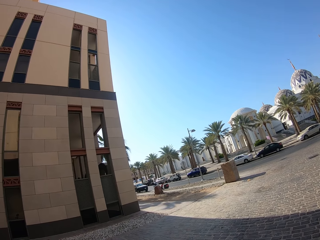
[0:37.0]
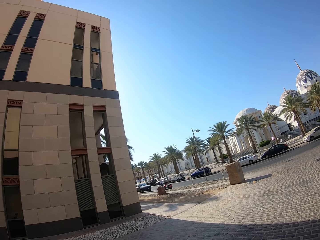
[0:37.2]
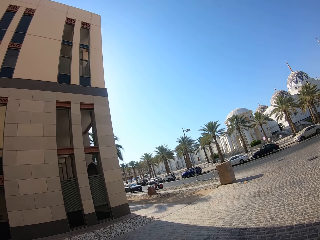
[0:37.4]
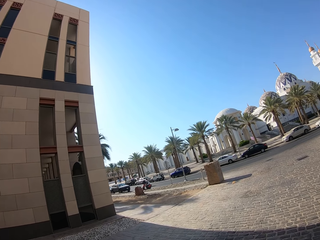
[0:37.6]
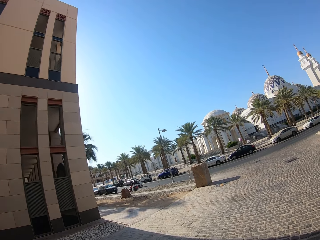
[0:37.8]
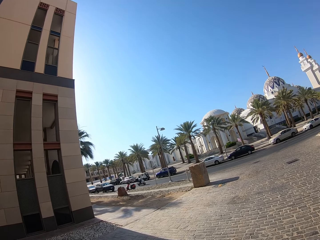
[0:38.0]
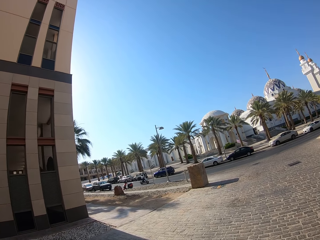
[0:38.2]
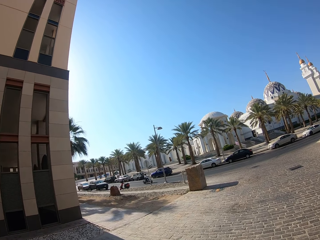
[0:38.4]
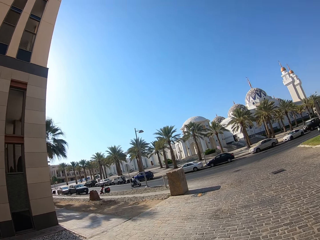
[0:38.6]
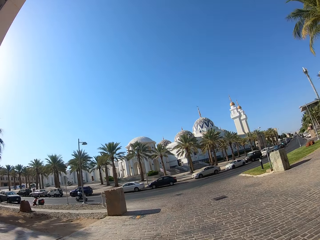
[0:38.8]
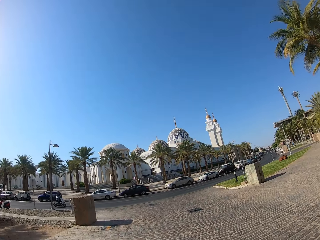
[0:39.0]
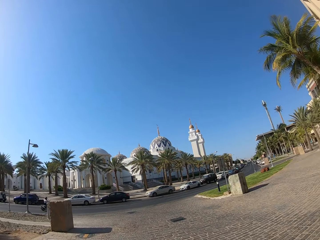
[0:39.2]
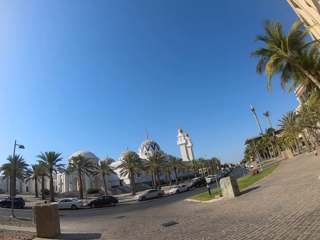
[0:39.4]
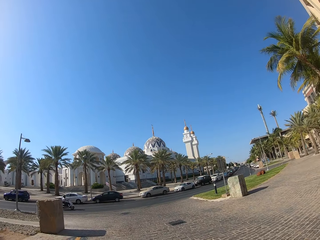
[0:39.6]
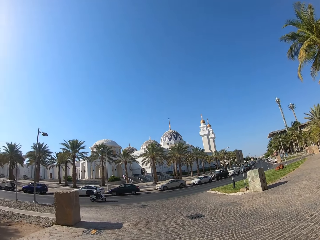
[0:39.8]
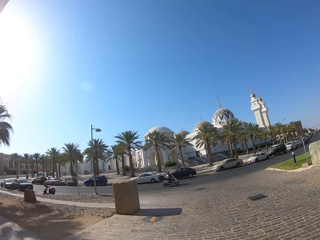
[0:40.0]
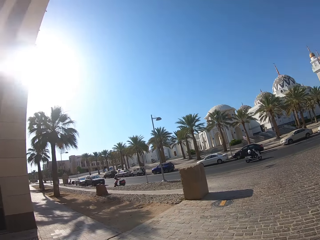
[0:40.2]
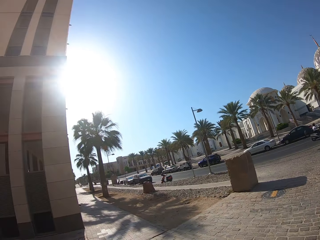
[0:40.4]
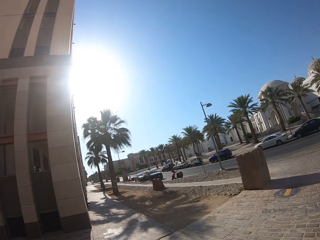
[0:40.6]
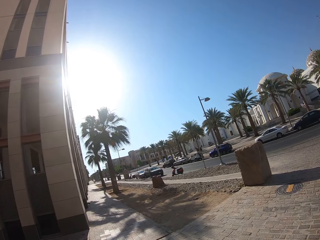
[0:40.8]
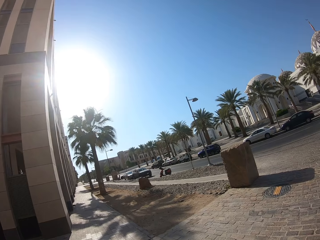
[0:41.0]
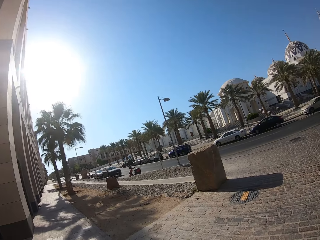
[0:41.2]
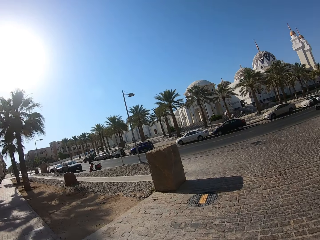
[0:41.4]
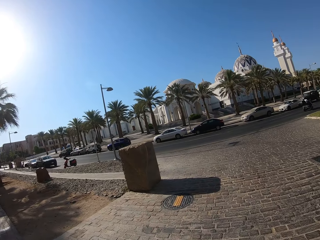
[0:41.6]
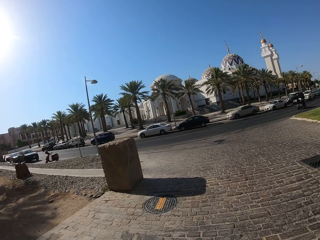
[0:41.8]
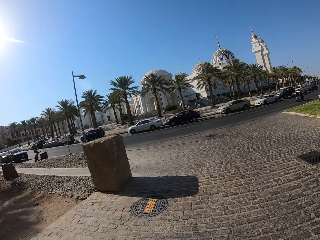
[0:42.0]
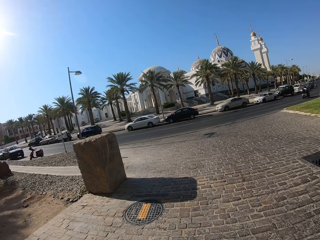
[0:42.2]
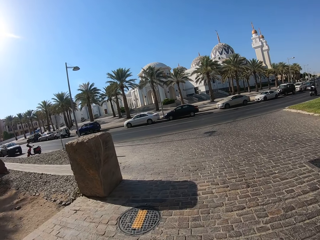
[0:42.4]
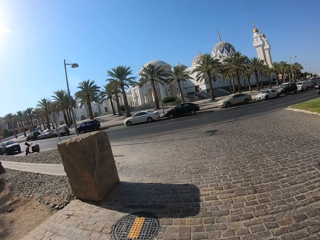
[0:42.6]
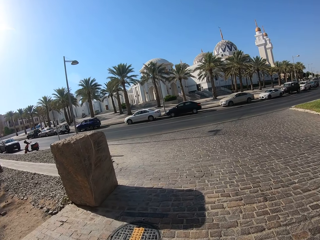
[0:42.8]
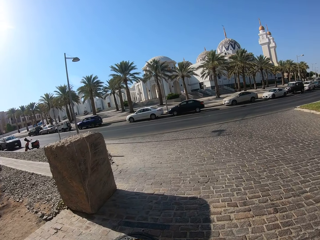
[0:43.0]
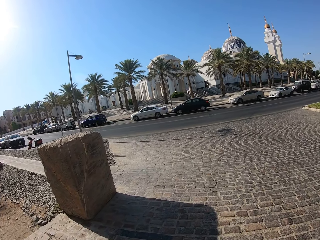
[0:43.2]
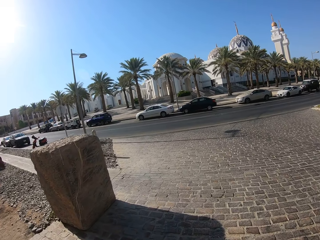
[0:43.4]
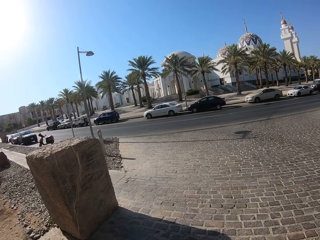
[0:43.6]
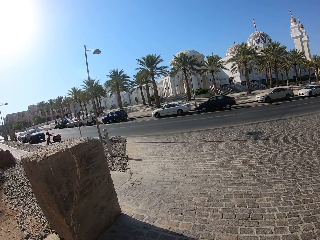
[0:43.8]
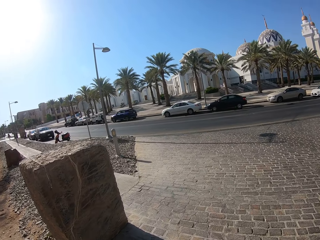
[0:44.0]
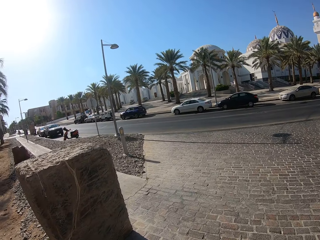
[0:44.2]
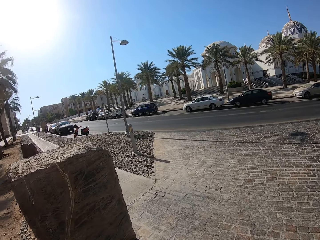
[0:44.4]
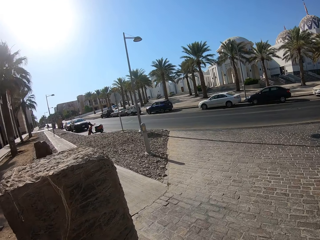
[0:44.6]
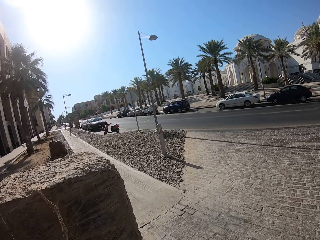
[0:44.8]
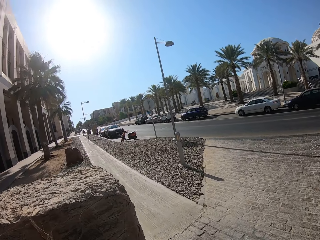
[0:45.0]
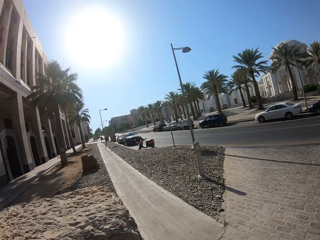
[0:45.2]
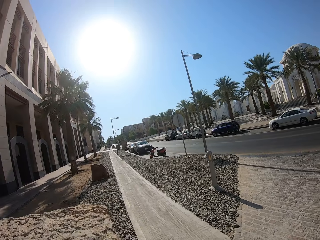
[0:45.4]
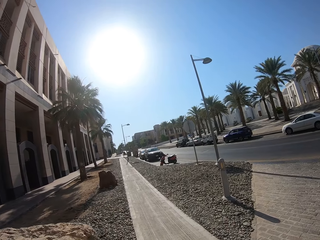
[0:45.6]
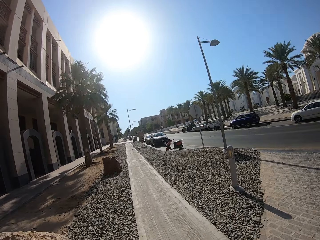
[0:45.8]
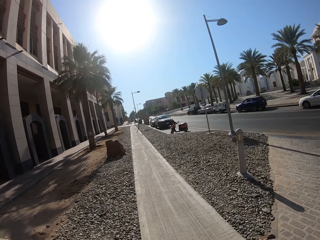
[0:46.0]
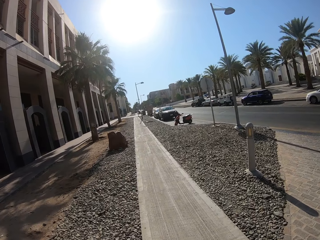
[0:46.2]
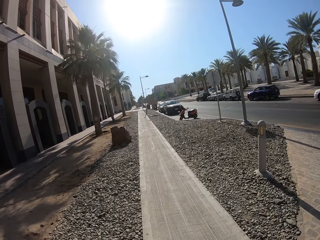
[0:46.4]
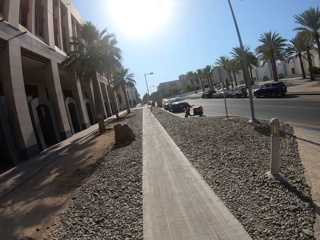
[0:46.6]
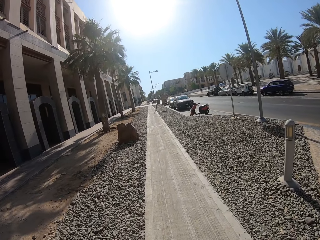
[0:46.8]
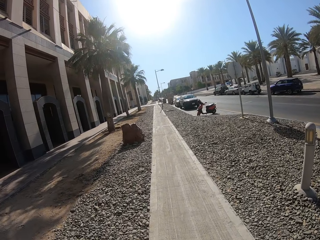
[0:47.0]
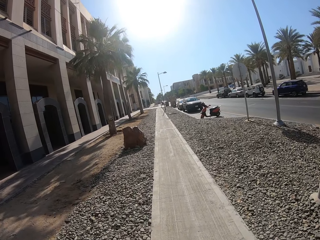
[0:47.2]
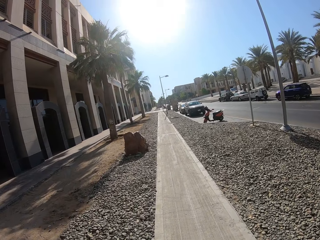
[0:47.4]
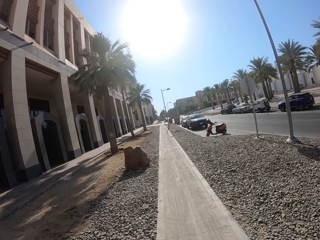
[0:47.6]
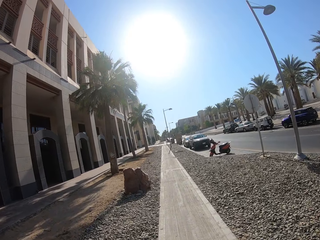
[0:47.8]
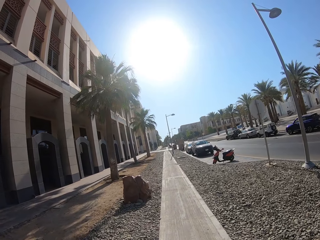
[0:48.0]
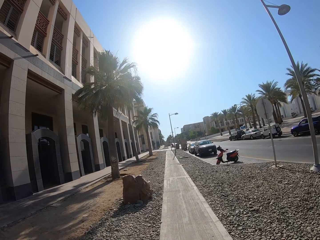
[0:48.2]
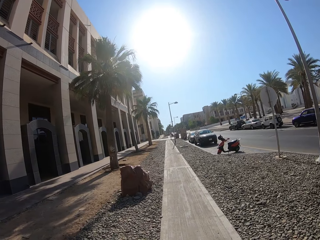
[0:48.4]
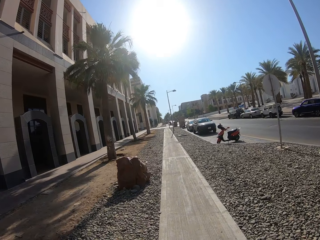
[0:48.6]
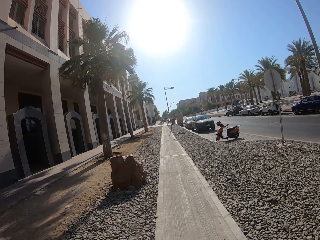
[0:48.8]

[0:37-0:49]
The camera wearer stares at the building. They walk on the sidewalk.

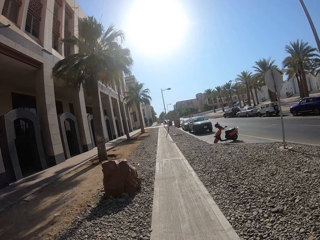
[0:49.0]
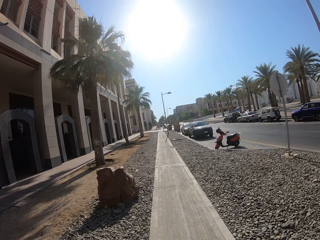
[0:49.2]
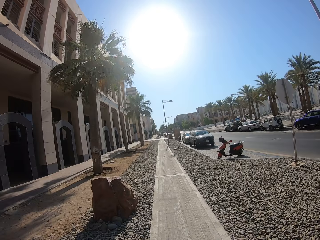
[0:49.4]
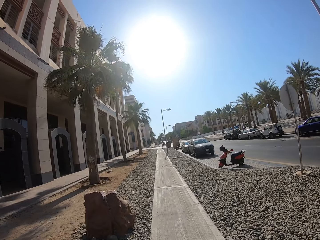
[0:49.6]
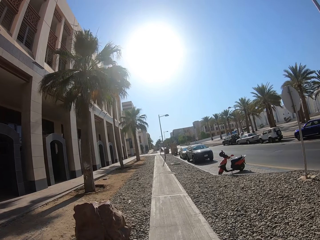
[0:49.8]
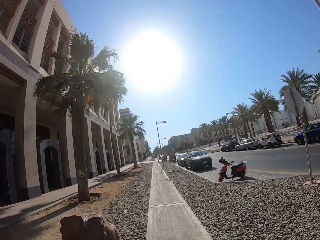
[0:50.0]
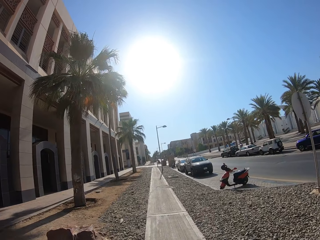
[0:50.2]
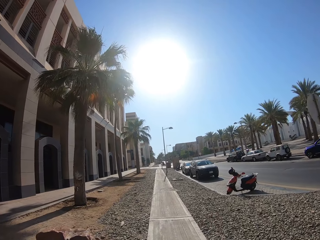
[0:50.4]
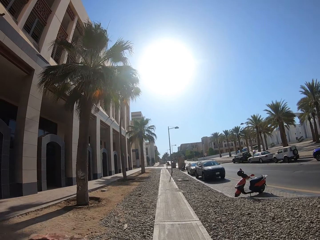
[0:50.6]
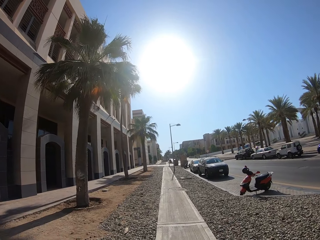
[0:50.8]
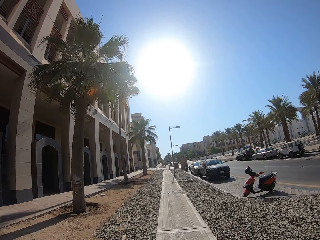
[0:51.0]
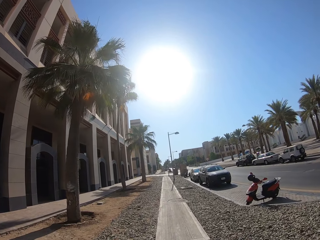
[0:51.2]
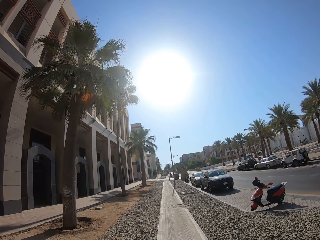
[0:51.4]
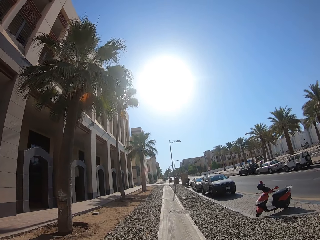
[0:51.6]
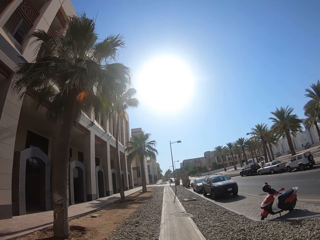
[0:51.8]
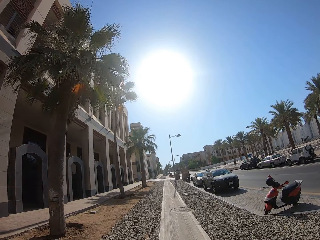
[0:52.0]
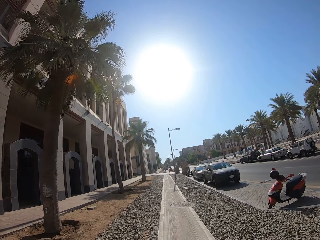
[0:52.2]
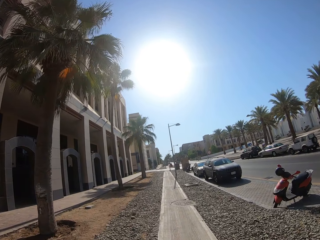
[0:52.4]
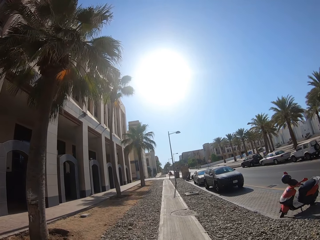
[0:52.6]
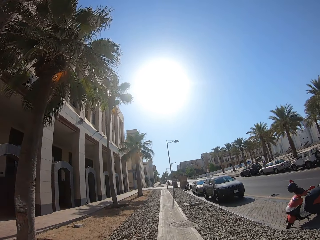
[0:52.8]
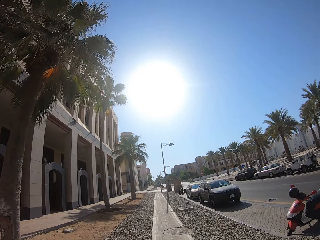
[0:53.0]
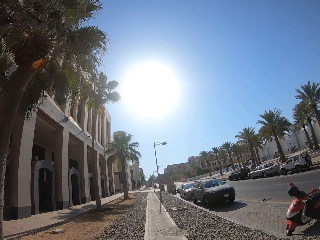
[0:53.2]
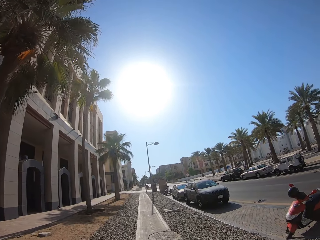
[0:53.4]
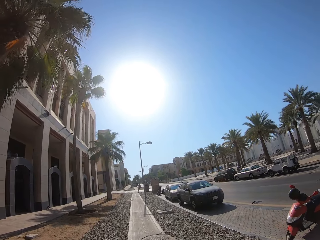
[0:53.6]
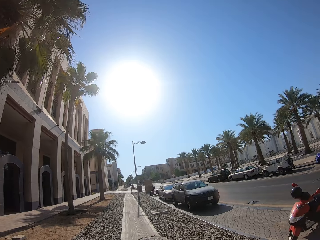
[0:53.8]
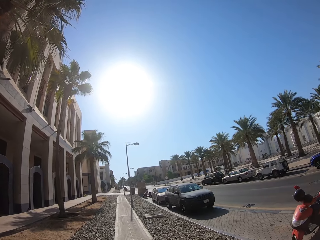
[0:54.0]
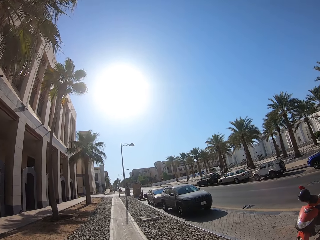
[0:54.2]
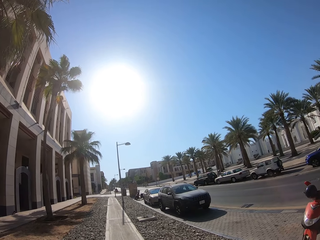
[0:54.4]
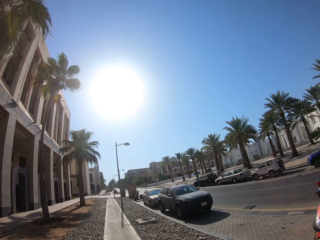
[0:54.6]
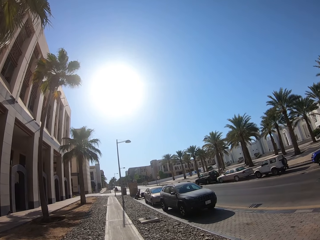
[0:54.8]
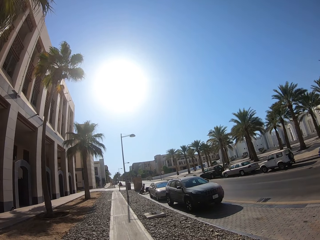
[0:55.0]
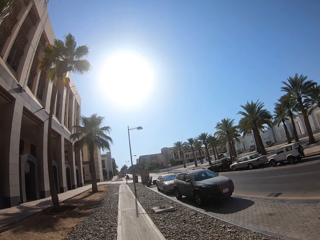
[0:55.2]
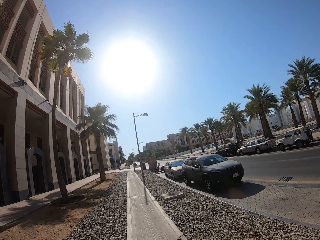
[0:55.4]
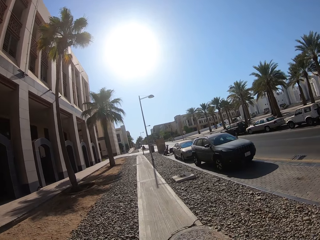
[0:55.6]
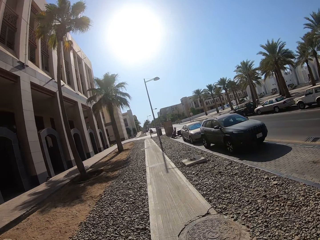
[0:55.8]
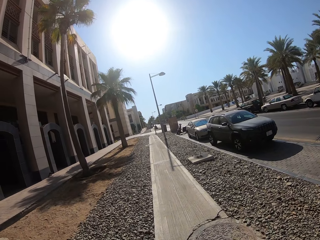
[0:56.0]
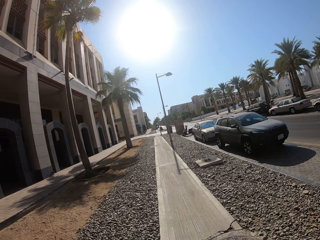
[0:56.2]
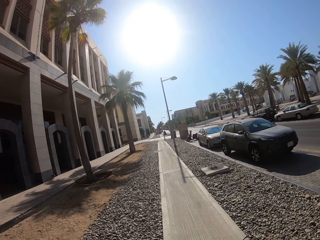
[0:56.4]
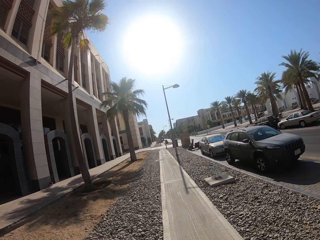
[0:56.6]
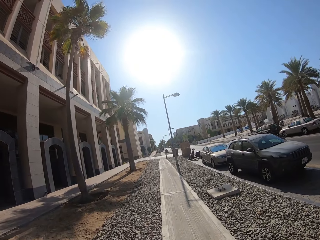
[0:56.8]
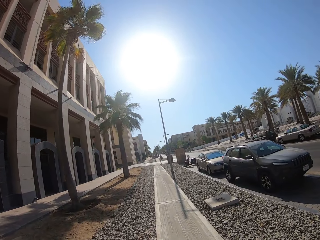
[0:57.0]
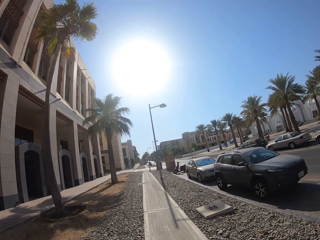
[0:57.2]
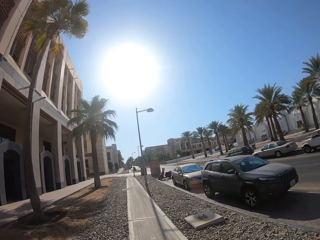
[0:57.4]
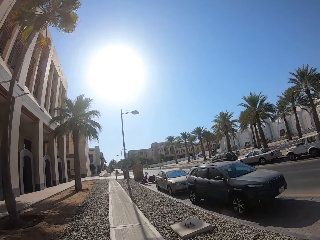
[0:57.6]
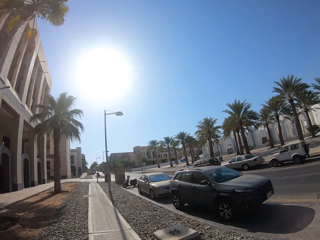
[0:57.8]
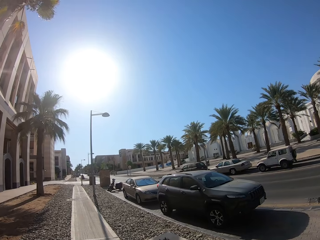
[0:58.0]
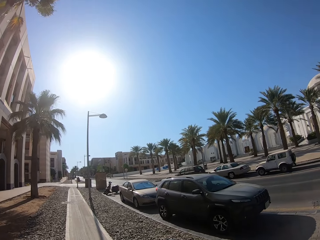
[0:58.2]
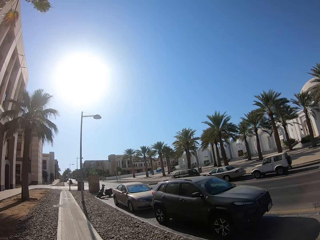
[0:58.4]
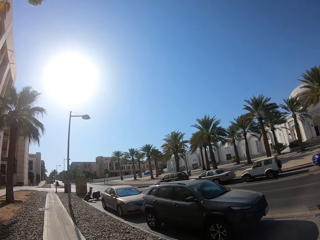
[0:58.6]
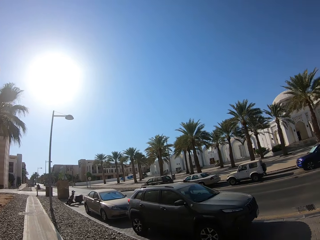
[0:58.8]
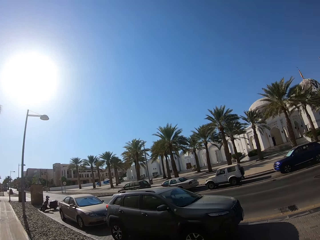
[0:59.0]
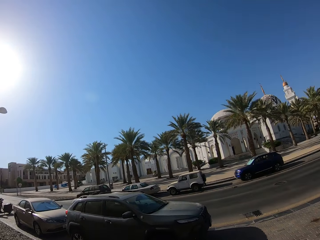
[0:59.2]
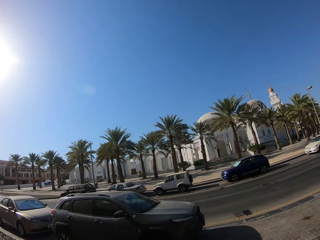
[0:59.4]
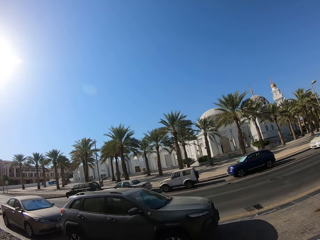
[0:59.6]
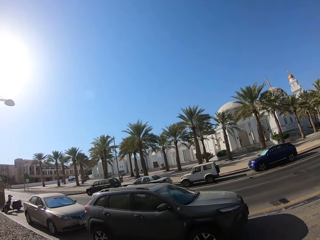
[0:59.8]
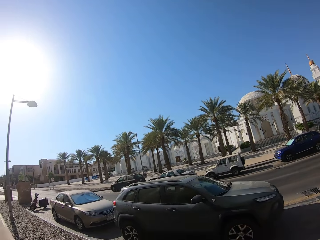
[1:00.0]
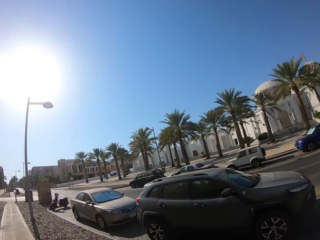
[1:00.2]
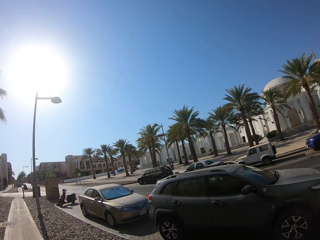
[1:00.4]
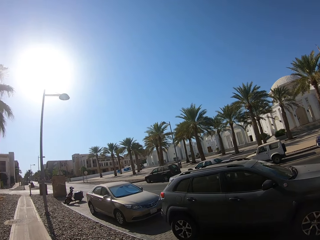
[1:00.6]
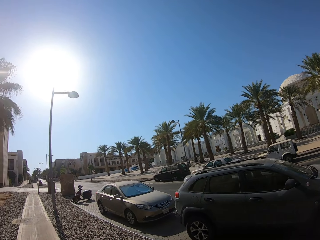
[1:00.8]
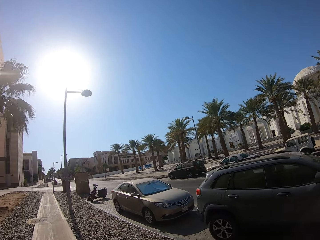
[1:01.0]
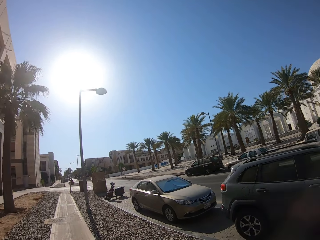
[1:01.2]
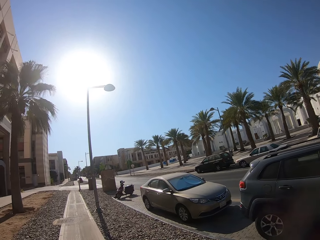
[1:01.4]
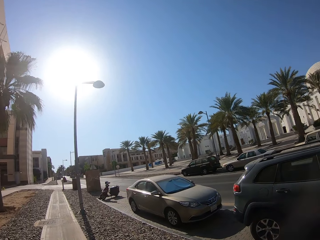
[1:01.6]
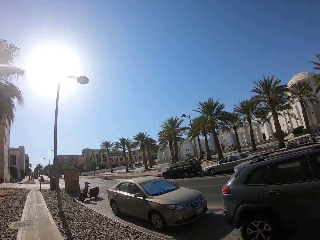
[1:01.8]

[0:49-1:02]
The camera wearer stares at the mosque.
